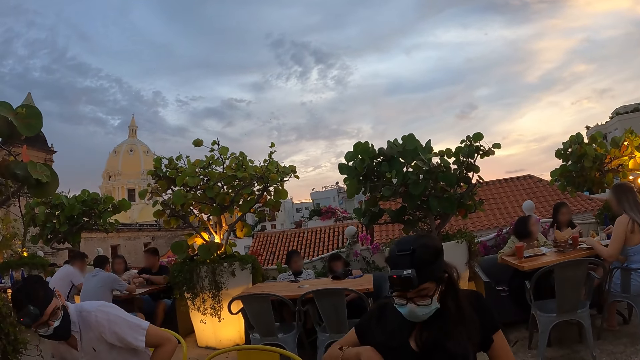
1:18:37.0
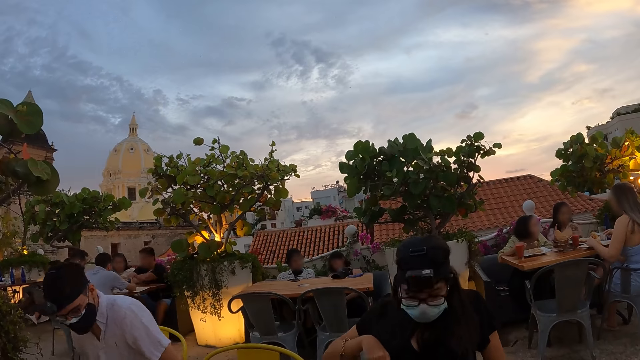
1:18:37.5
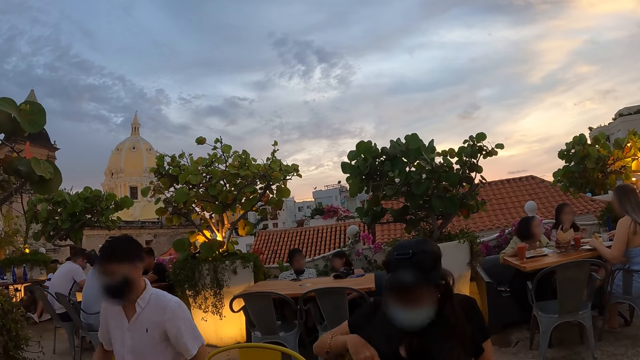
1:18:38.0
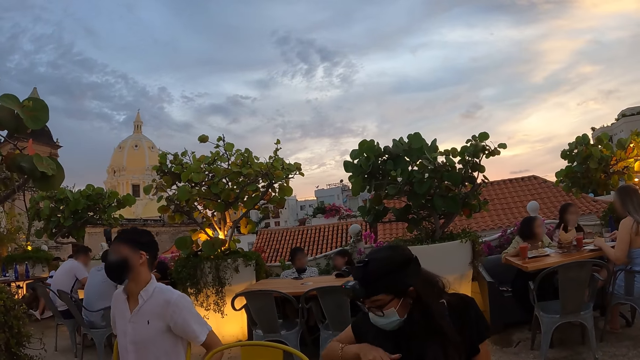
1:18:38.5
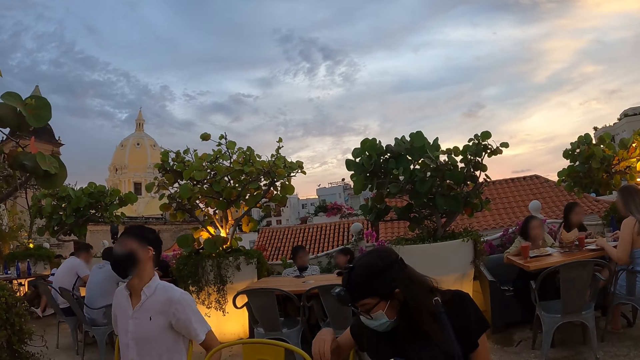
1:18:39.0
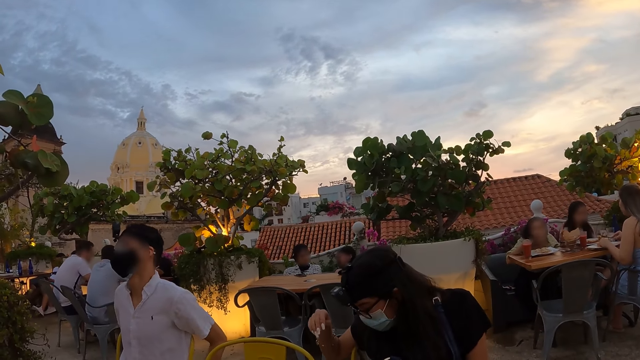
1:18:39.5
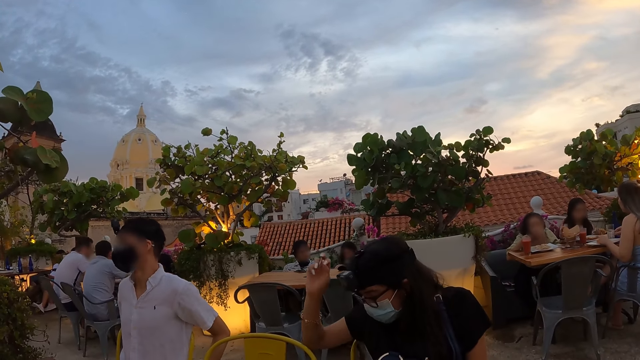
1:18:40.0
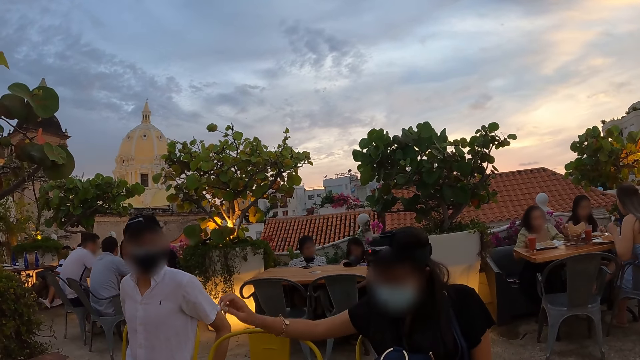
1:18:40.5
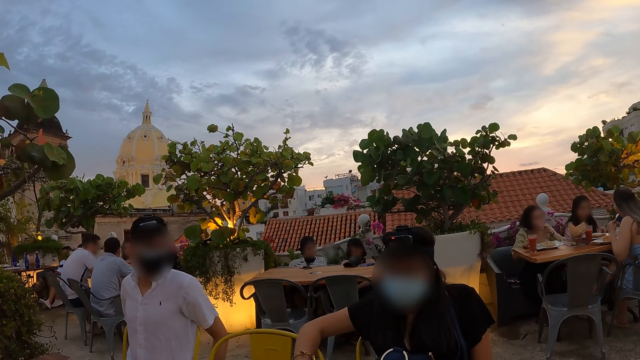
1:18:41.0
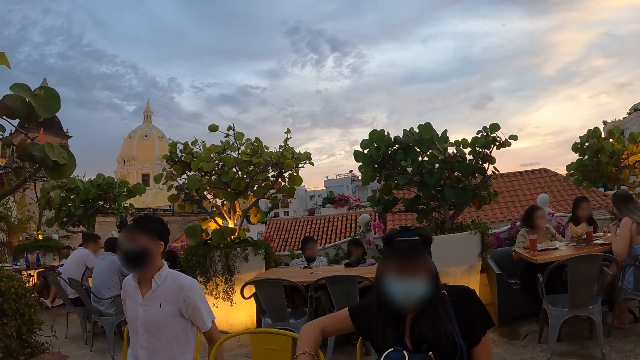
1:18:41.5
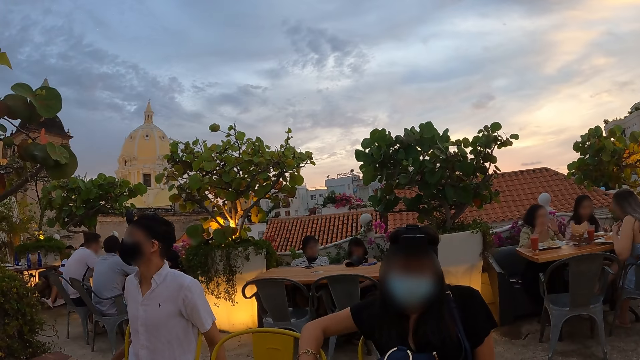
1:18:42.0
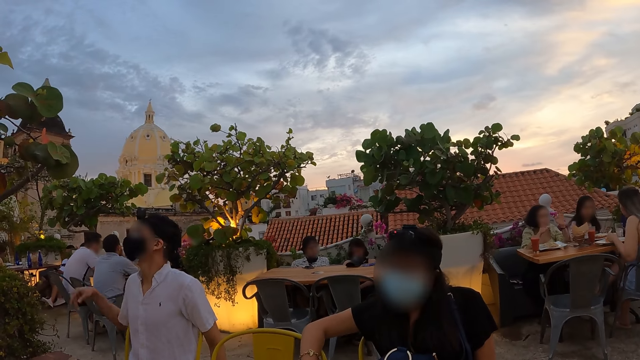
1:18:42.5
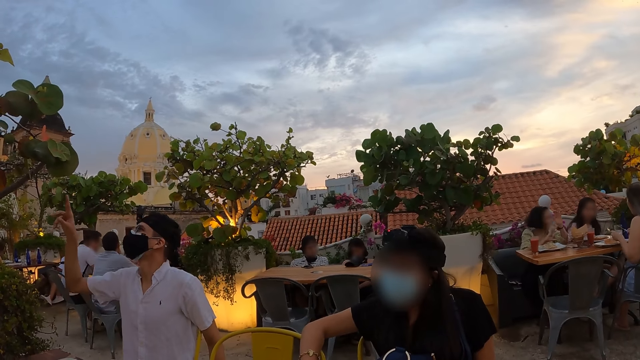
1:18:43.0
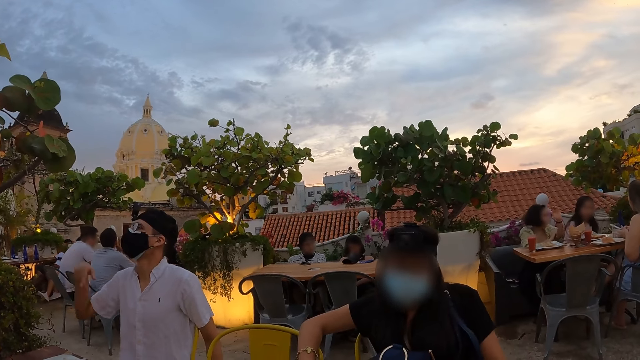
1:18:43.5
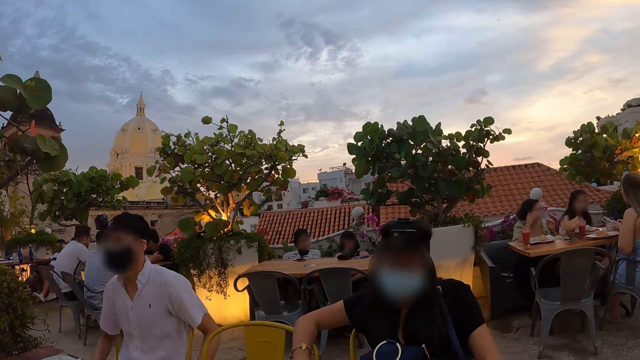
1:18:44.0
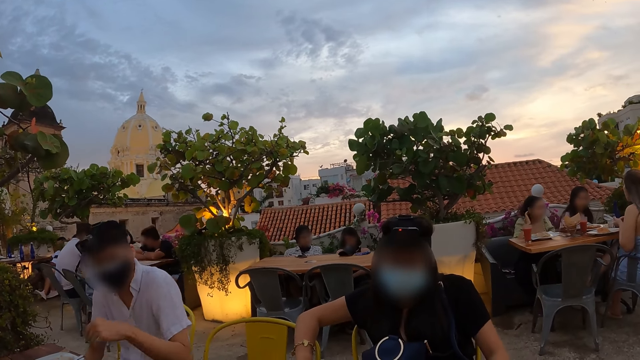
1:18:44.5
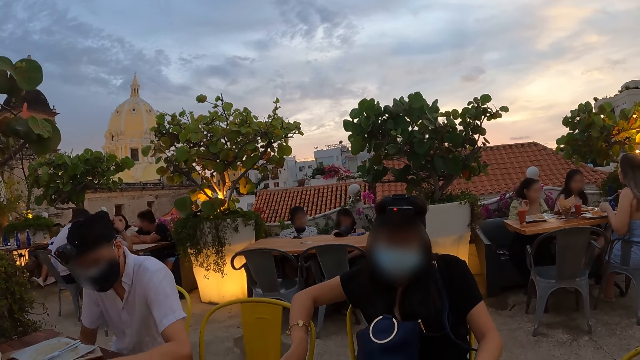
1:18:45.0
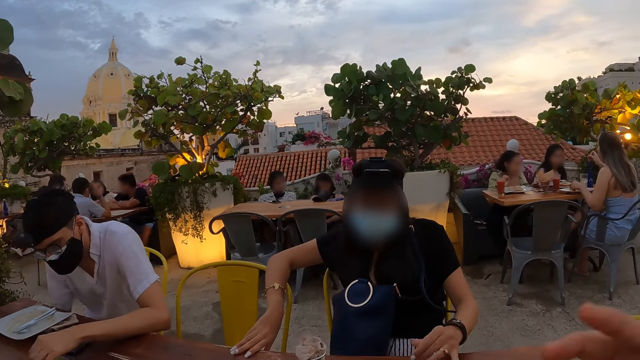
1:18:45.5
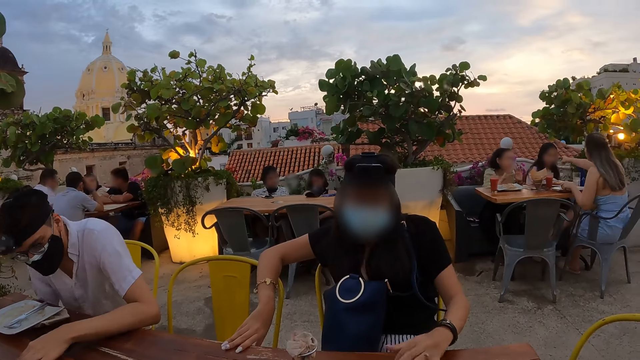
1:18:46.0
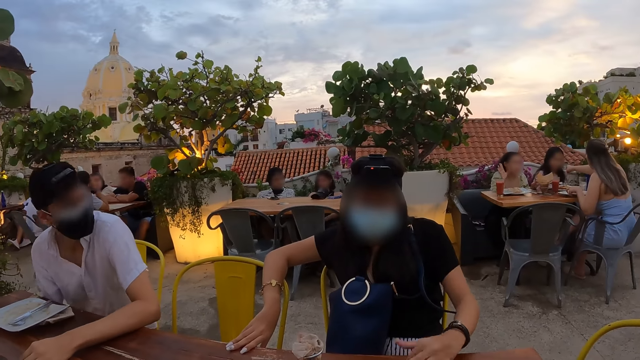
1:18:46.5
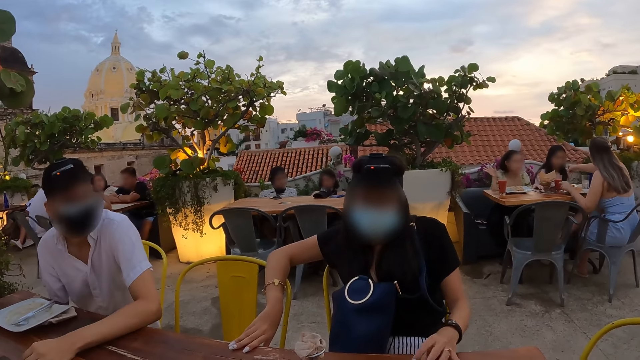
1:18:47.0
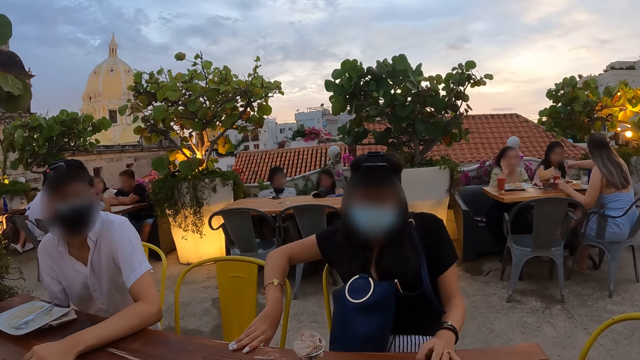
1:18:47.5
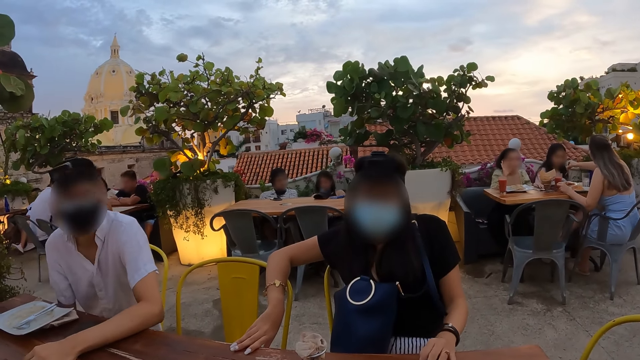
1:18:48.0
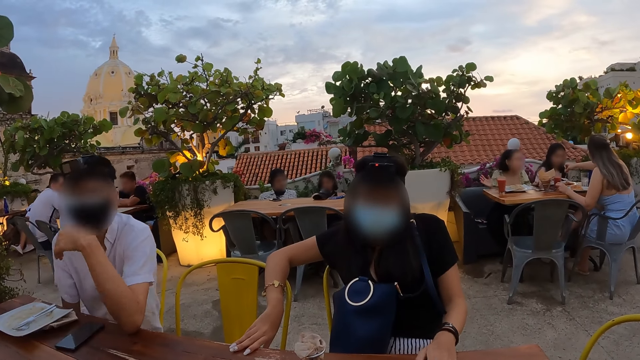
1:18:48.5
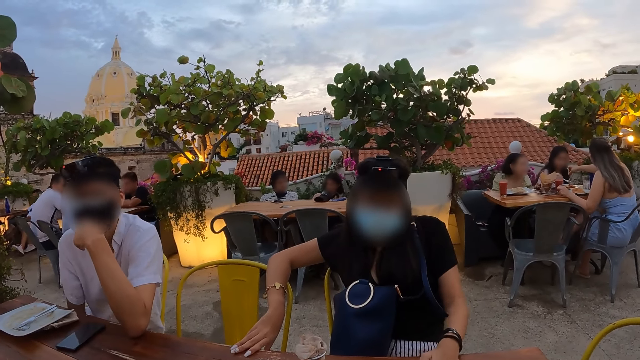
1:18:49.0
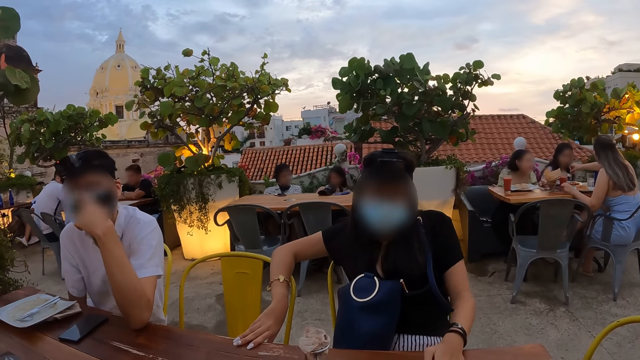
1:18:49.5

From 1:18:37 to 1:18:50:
A woman cleans her face with the napkin in her right hand. Another woman eats the chips with the fork in her left hand. A man points to the sky with his right hand. The man supports his hand on the table.

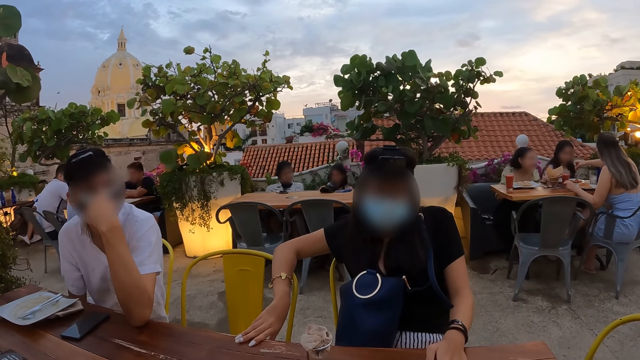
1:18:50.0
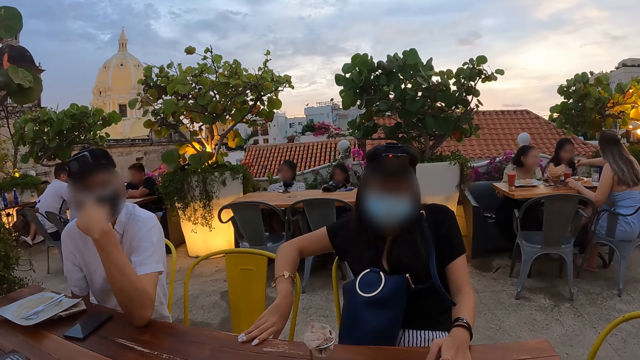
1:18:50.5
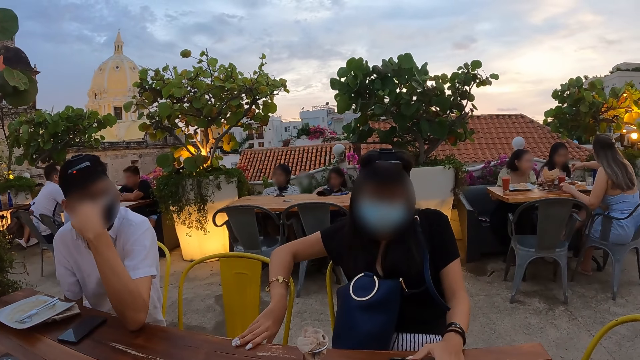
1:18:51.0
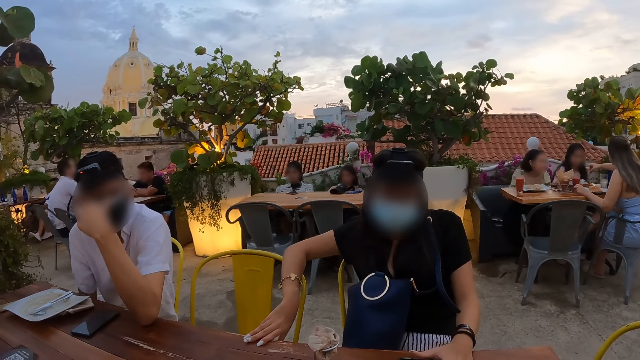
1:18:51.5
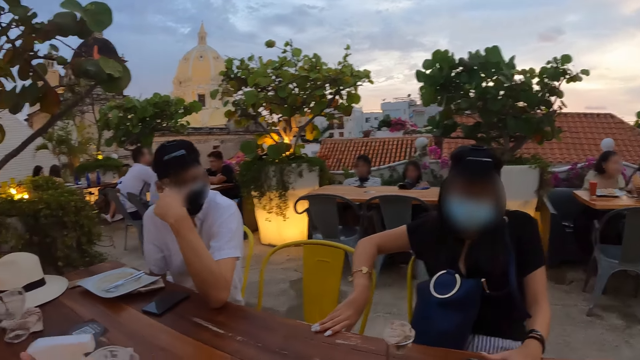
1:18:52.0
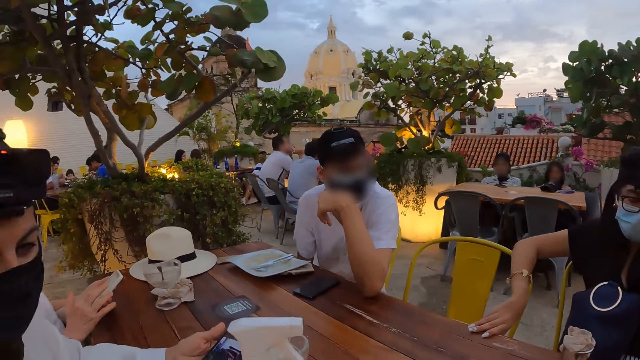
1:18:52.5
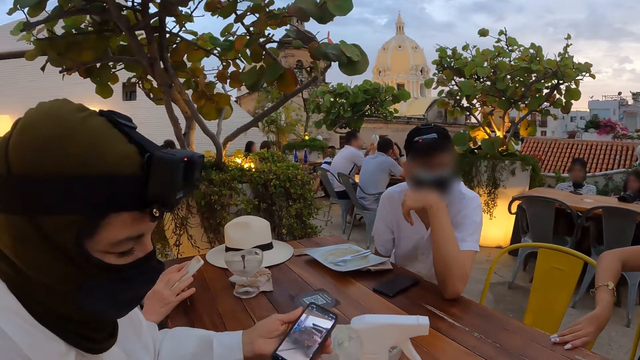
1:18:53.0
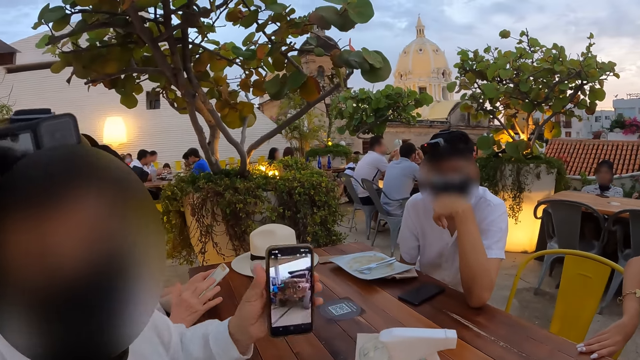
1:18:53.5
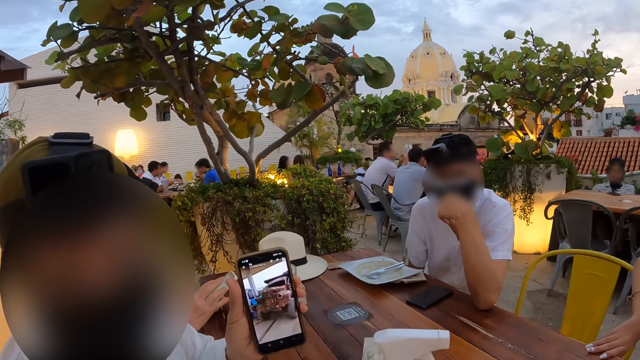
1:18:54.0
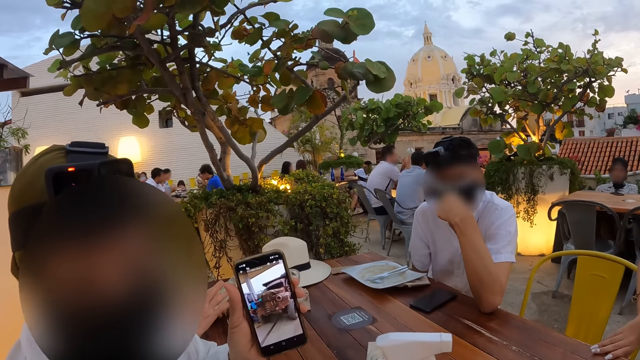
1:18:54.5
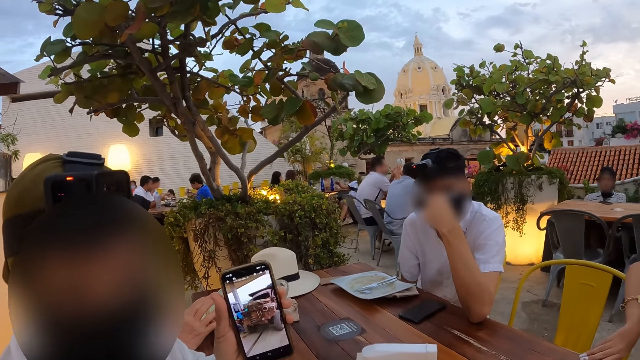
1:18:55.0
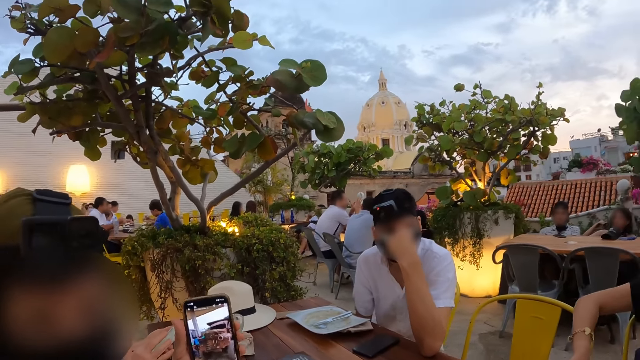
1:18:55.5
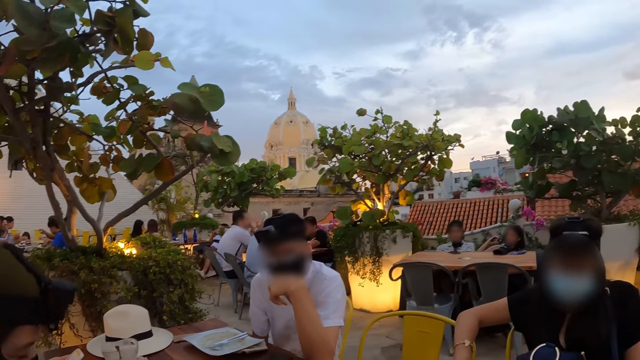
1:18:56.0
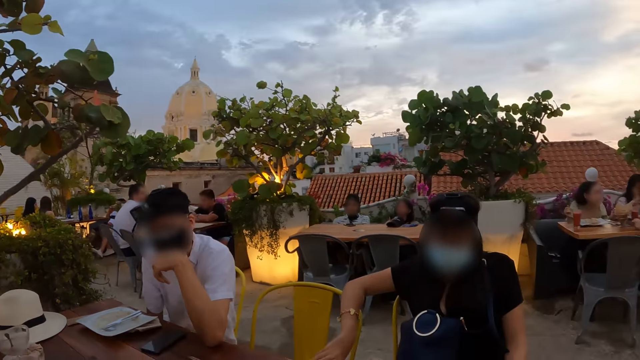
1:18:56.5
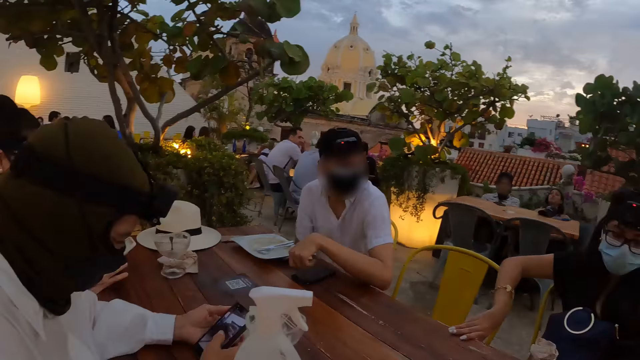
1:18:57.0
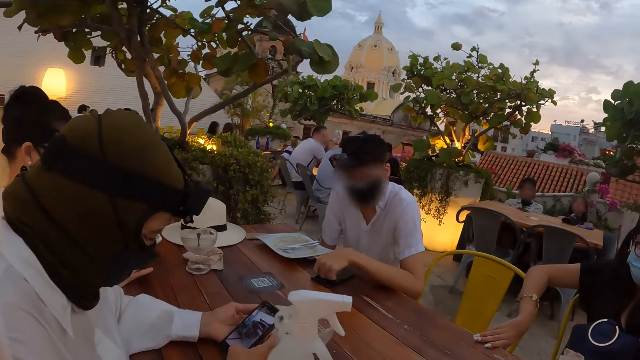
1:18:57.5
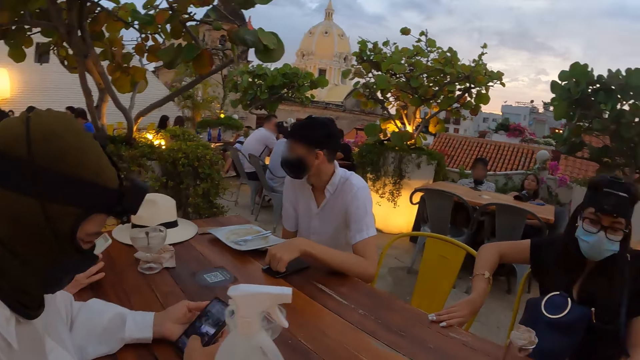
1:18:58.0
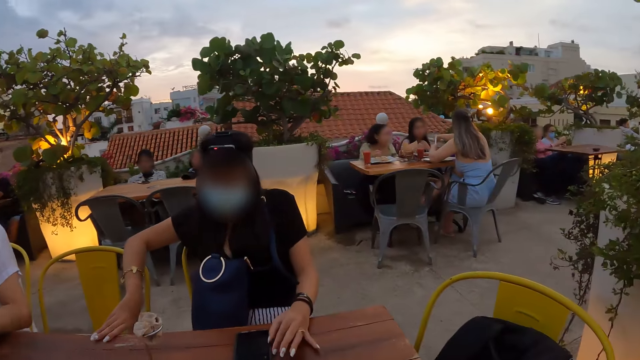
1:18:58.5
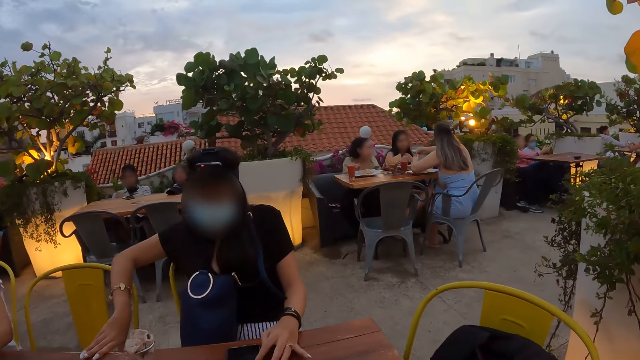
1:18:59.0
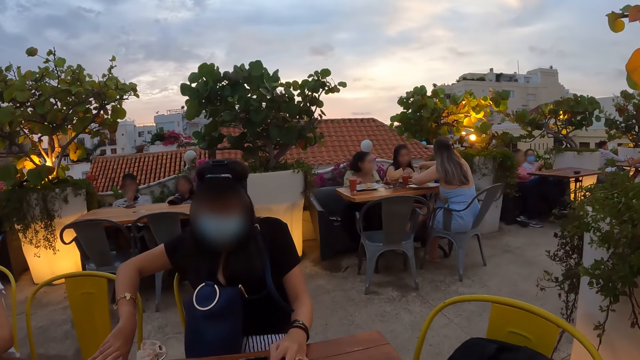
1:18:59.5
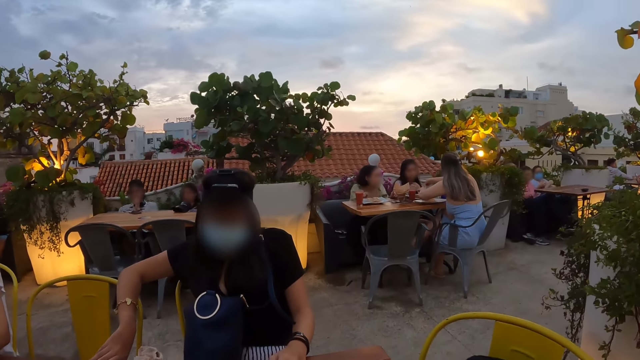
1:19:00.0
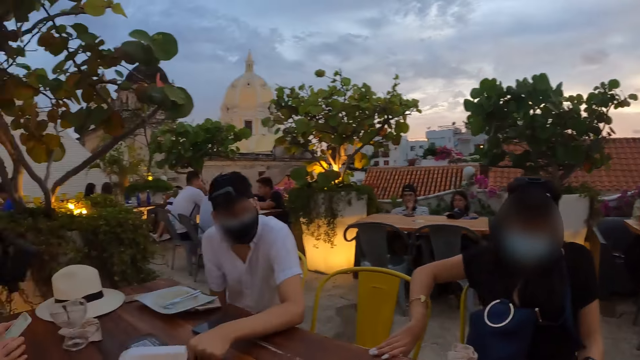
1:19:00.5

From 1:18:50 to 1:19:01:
A woman interacts with the camera wearer with the phone in her left hand. A man shows the camera wearer a phone. The camera wearer looks around the restaurant. The woman operates the phone with both hands. Another man puts his hand on the phone. The camera wearer looks around the restaurant.
